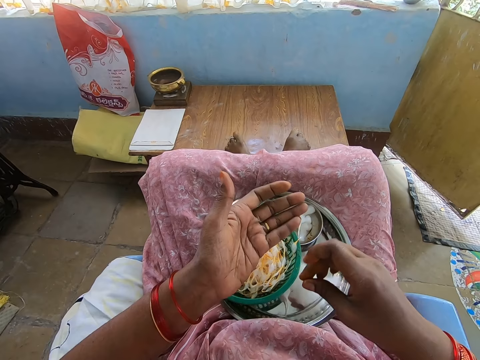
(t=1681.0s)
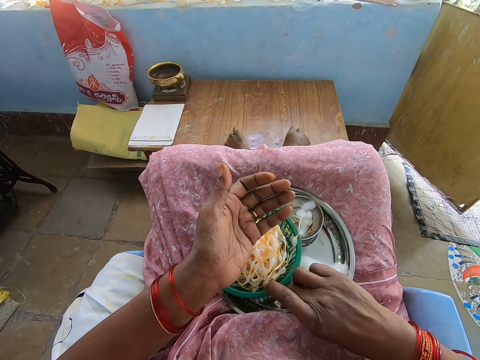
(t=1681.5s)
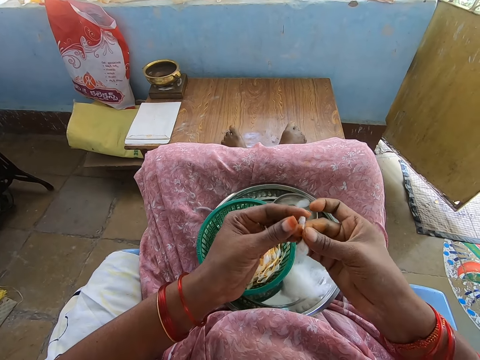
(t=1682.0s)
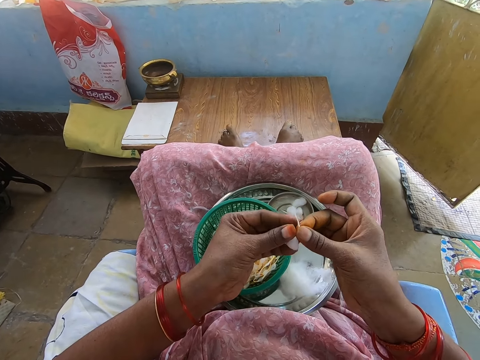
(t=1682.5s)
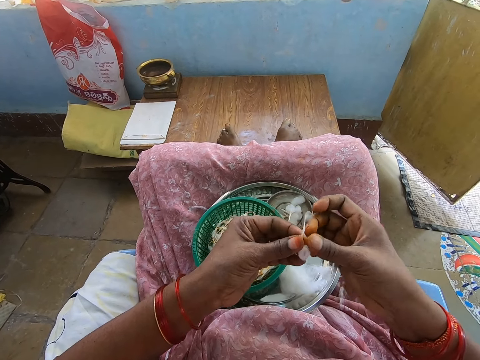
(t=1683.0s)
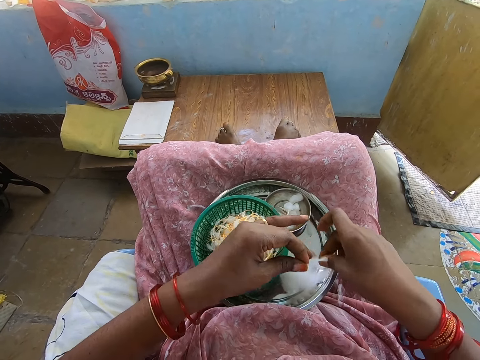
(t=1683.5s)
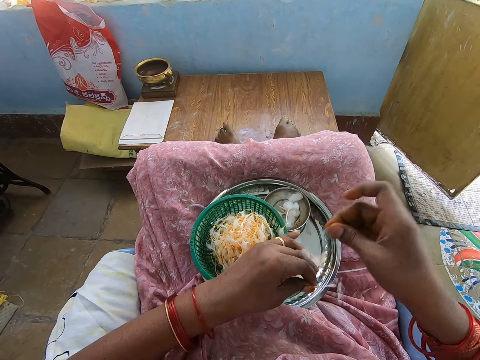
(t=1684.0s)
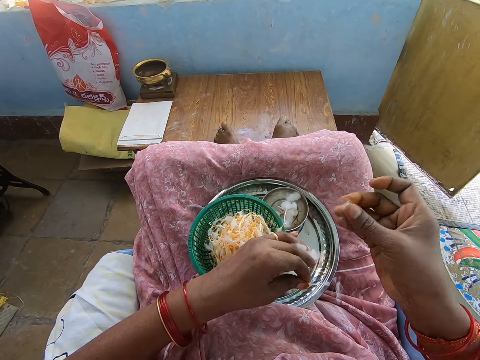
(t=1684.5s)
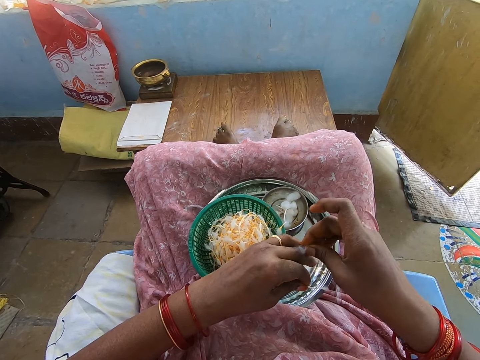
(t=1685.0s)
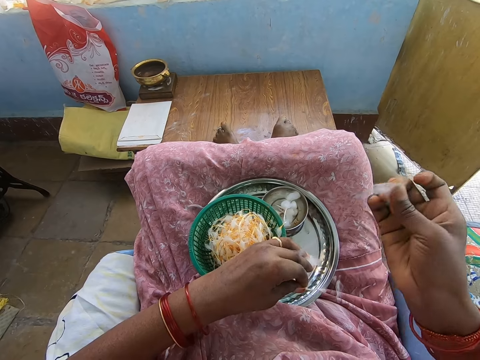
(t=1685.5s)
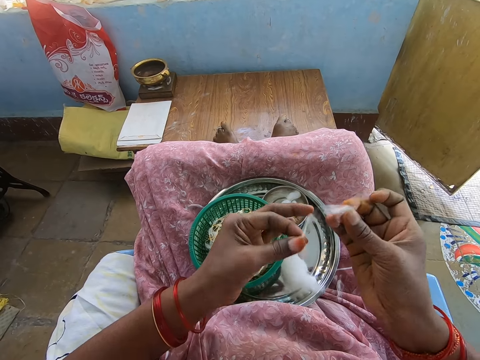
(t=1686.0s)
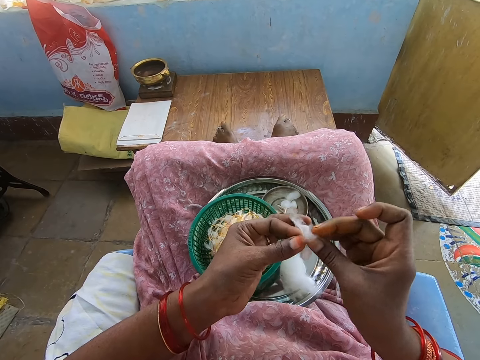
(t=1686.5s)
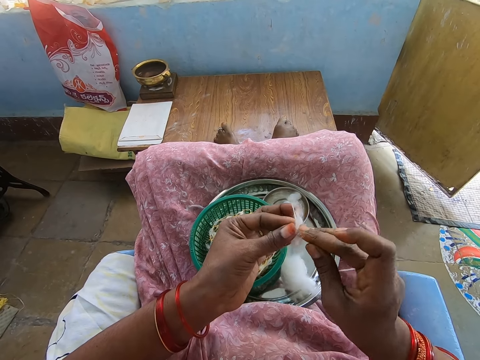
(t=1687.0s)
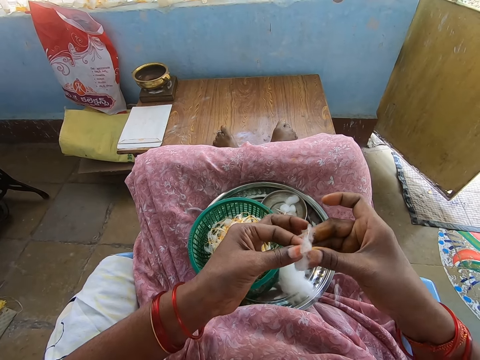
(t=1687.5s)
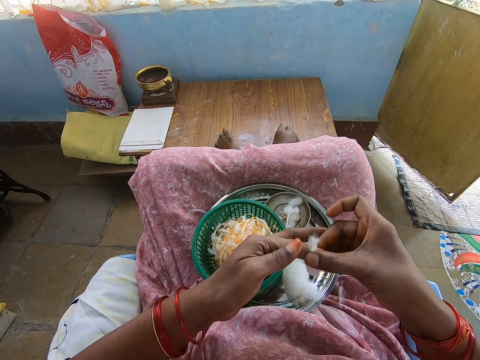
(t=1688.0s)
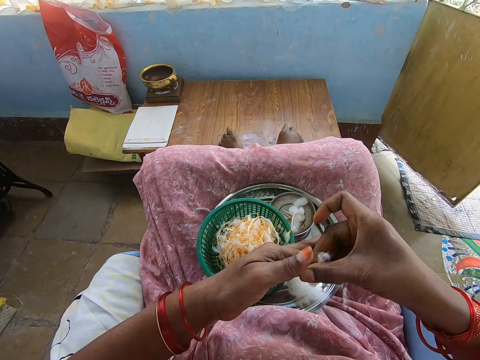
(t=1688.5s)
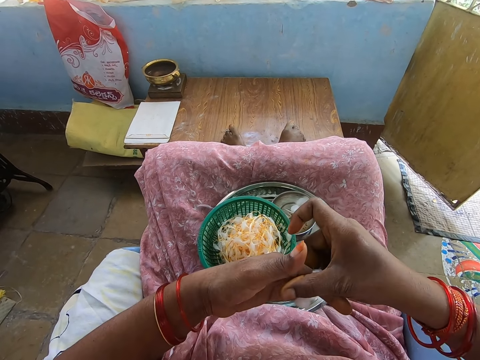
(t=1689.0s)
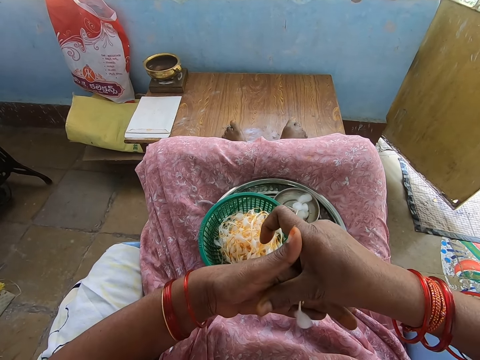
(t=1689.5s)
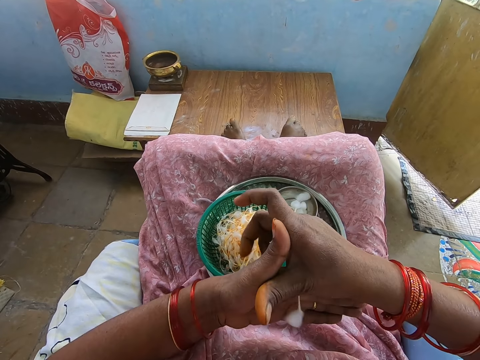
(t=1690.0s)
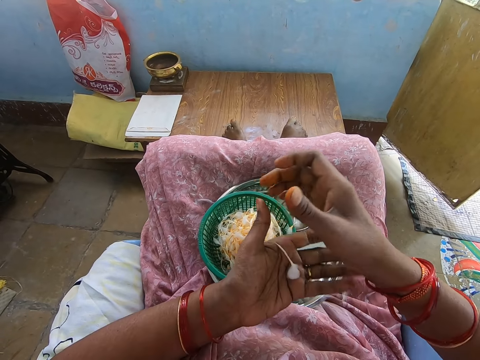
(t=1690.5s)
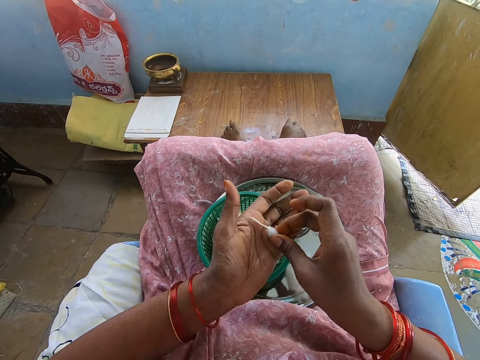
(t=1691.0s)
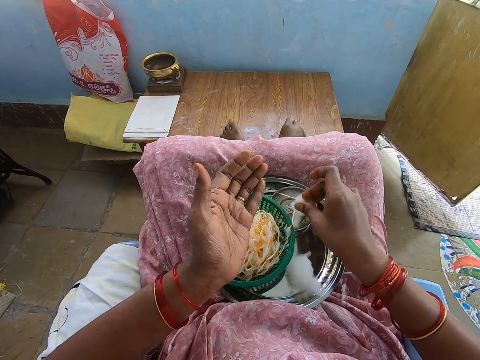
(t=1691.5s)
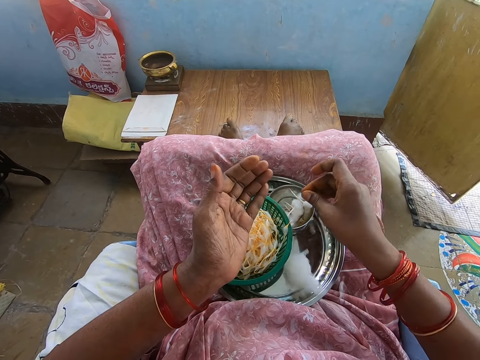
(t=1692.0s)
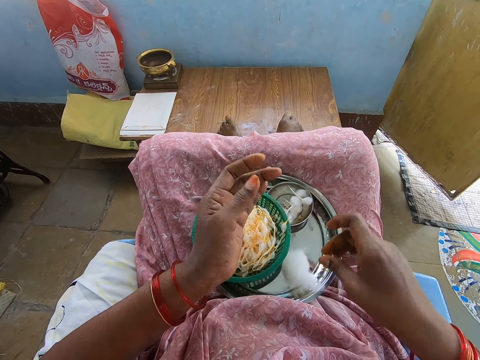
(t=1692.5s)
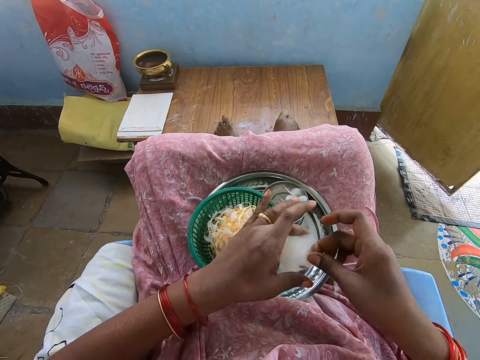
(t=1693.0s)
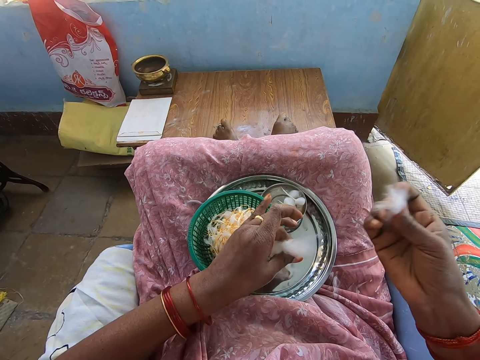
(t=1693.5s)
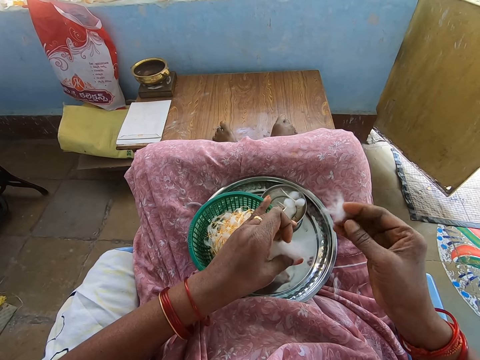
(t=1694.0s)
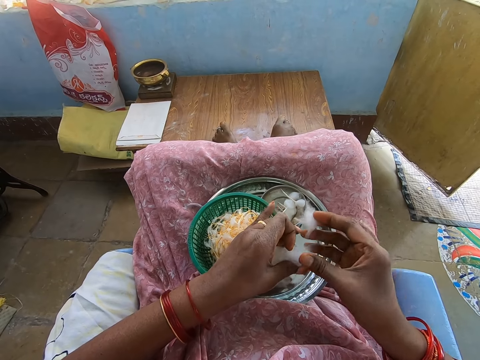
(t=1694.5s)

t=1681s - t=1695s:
The camera wearer picks up the shaped cotton wool in the tray with her right hand. She passes the shaped cotton wool in her right hand to her left hand. She picks up the cotton wool on the tray with her right hand. She passes the cotton wool in her right hand to her left hand. She cuts a portion of the cotton wool with her right hand. She drops the cotton wool in her left hand in the tray. She passes the cotton wool in her right hand to her left hand. She shapes the cotton wool with both hands. She twists the cotton. She picks up the shaped cotton wool on her left palm with her right hand. She drops the shaped cotton wool in the container in the tray with her right hand. She picks up the cotton wool on the tray with her right hand. She holds the cotton wool with both hands. She cuts a portion of the cotton wool with her right hand.

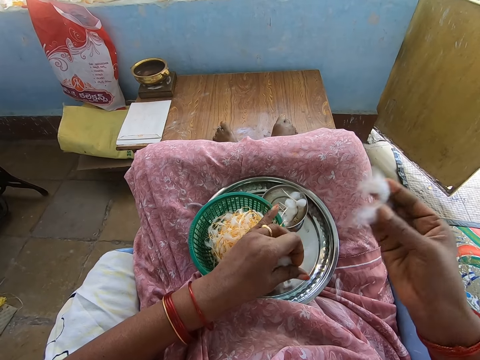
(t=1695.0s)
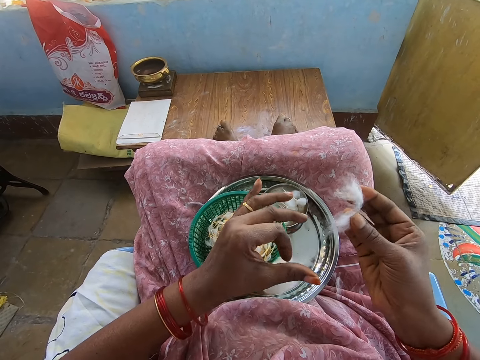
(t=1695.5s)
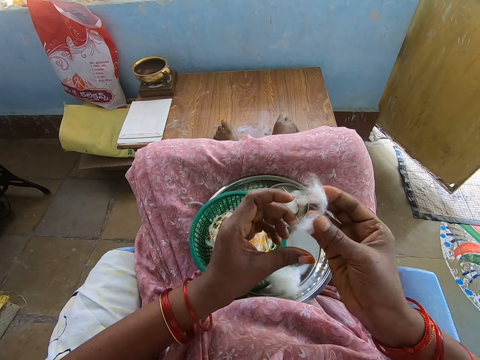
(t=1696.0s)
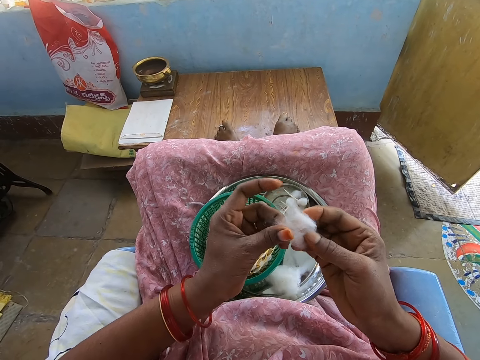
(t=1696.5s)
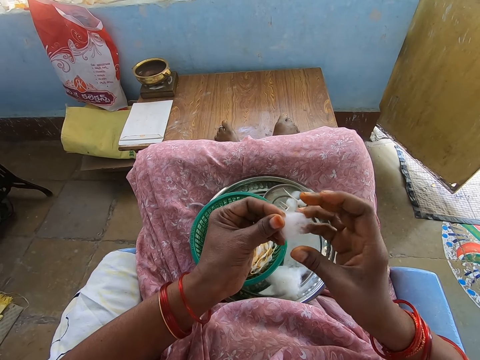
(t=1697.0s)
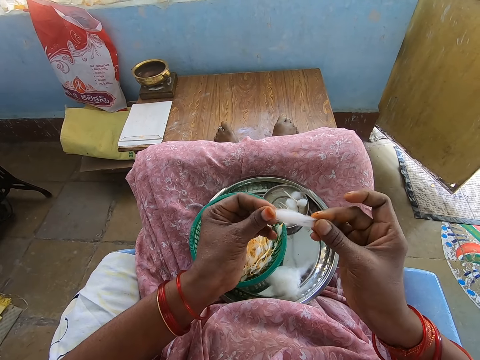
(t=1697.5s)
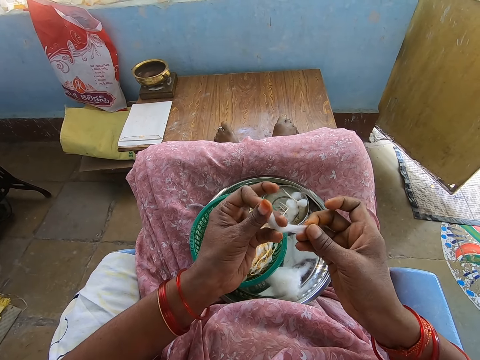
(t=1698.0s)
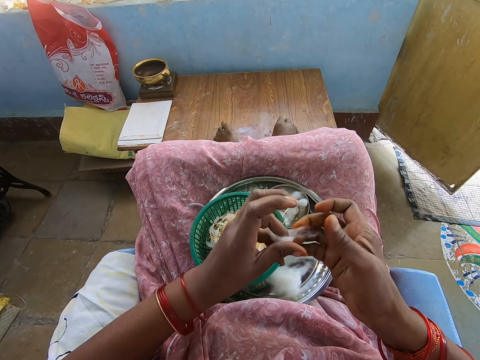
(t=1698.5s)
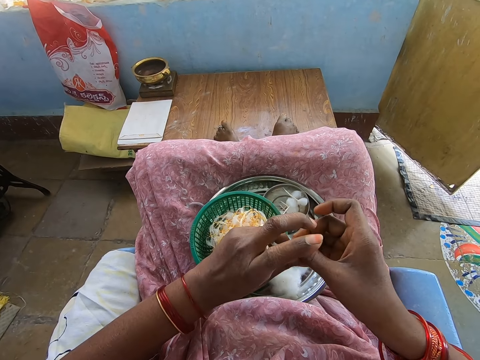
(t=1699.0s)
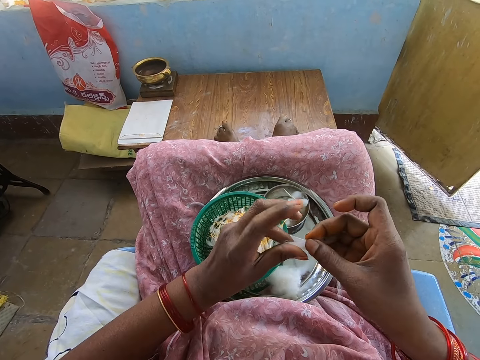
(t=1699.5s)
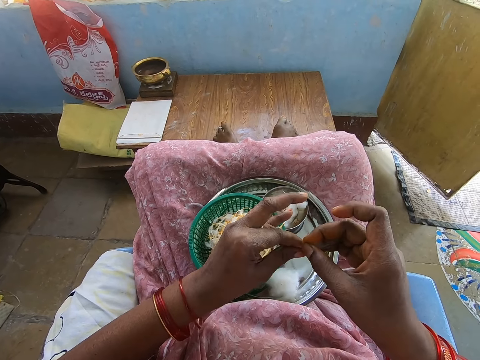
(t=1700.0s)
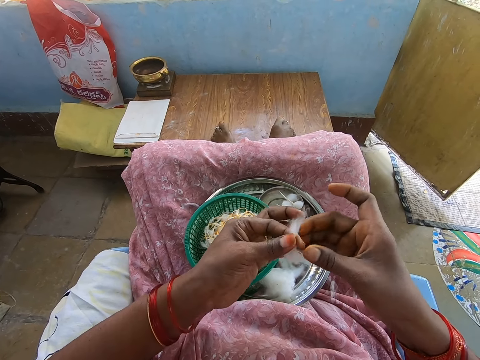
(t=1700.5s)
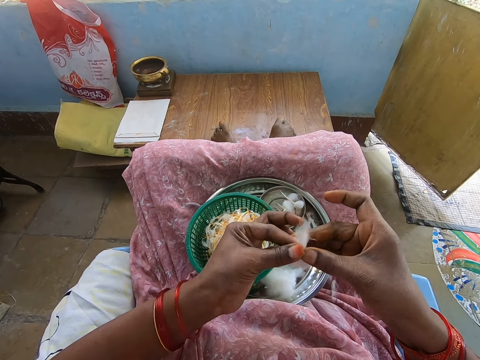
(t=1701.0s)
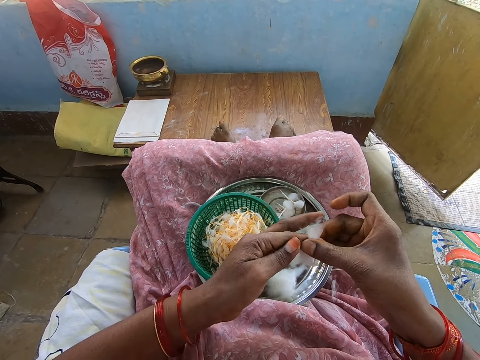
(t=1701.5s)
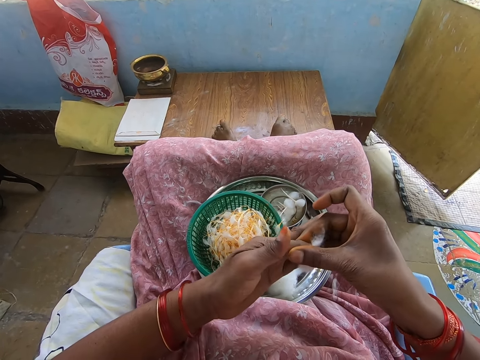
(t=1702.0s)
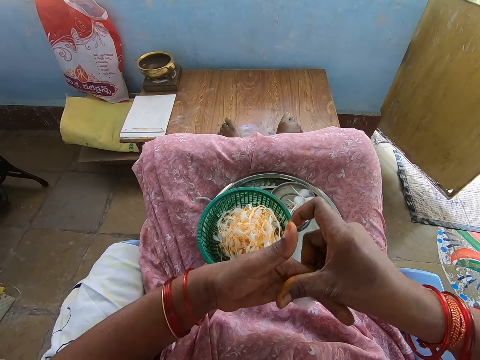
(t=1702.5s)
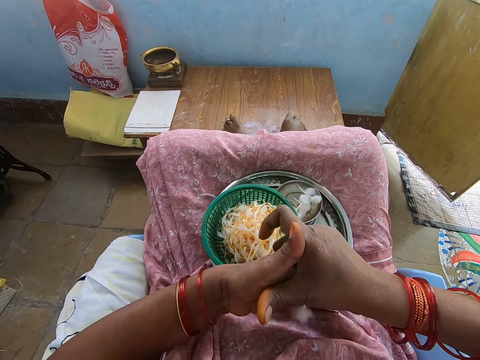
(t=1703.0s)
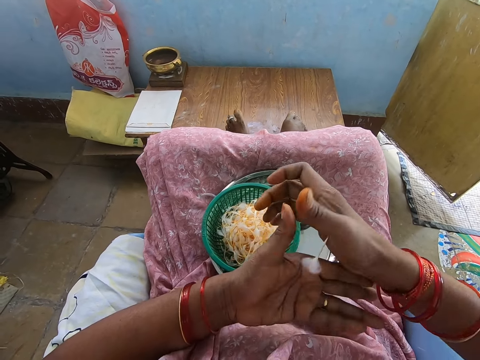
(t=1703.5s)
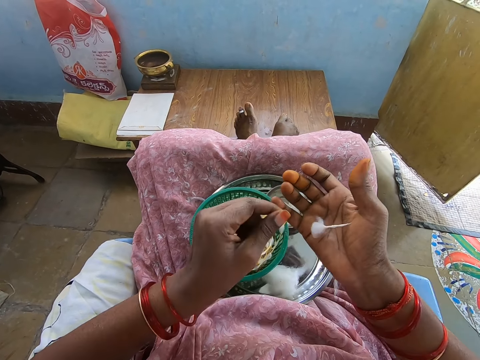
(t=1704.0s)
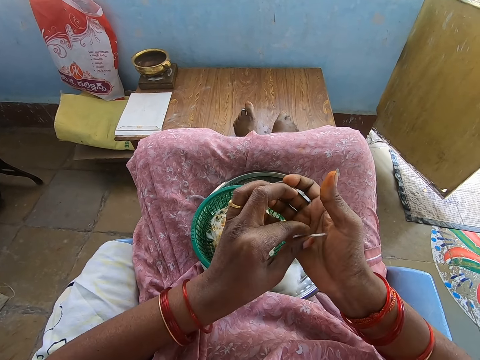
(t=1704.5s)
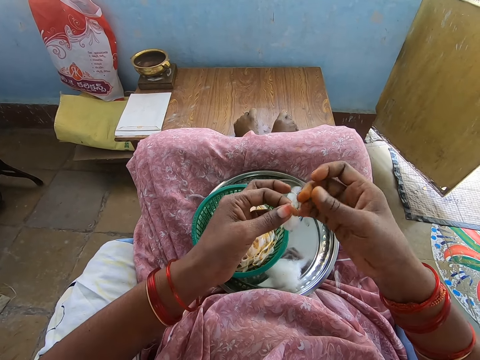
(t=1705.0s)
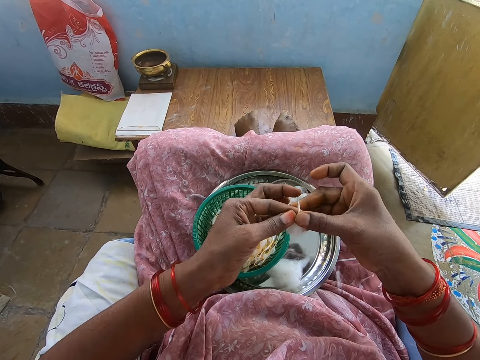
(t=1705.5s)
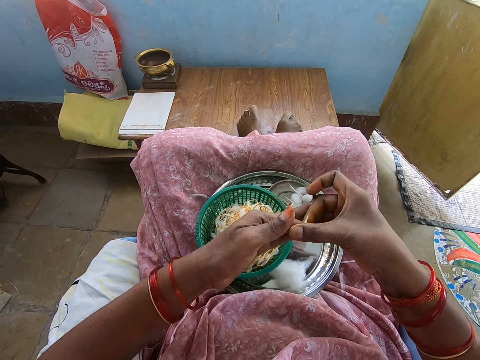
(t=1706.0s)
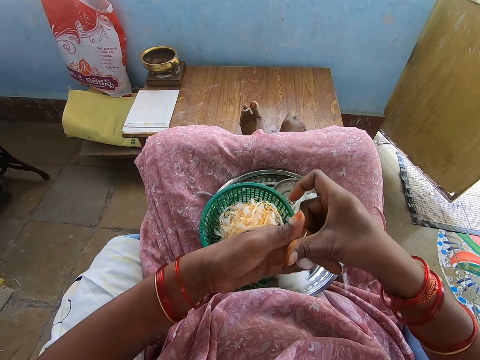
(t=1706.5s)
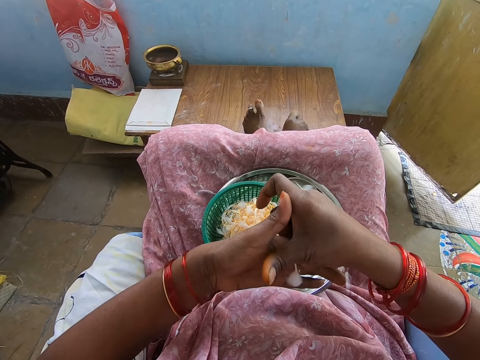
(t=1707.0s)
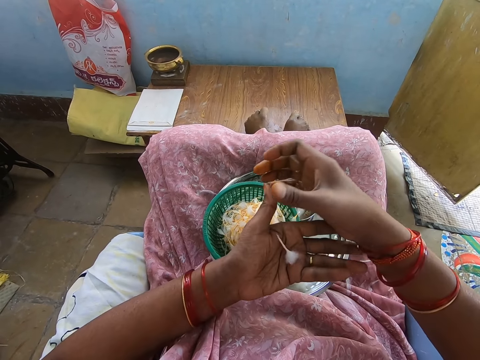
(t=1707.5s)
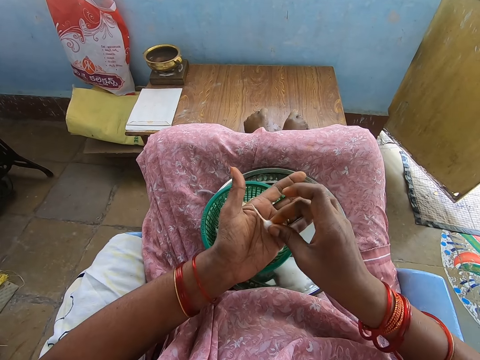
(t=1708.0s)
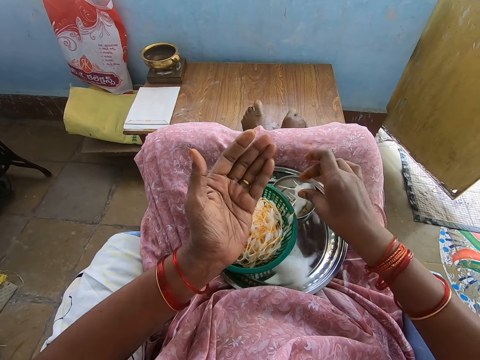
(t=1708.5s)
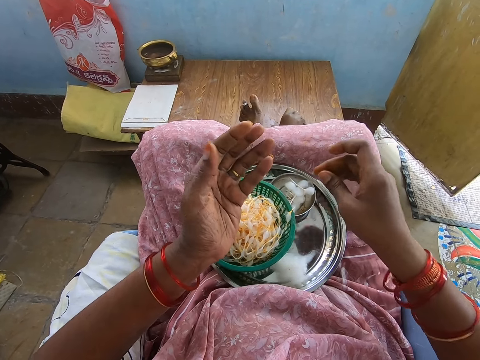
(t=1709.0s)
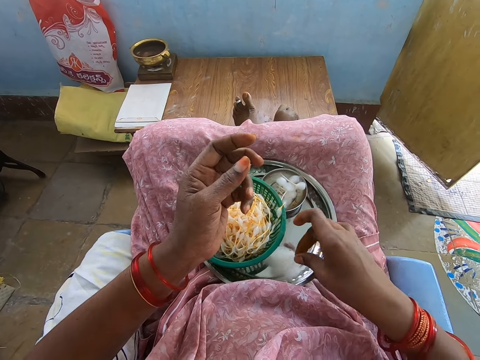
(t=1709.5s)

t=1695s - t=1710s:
The camera wearer cuts a portion of the cotton wool with her right hand. She drops the cotton wool in her left hand in the tray. She holds the cotton wool with both hands. She shapes the cotton wool with both hands. She folds the cotton and twists the cotton. She picks up the shaped cotton wool on her right palm with her left hand. She shapes the cotton wool with both hands. She twists the cotton. She picks up the shaped cotton wool on her left palm with her right hand. She drops the shaped cotton wool in the container in the tray with her right hand.
